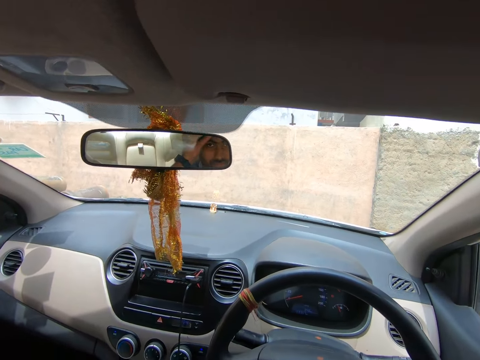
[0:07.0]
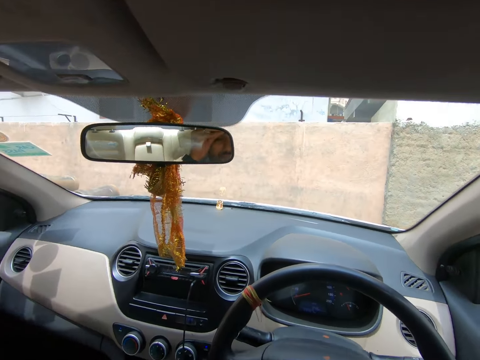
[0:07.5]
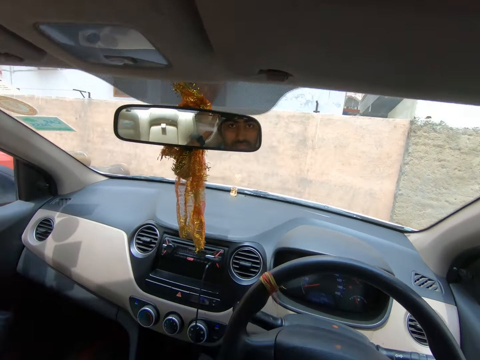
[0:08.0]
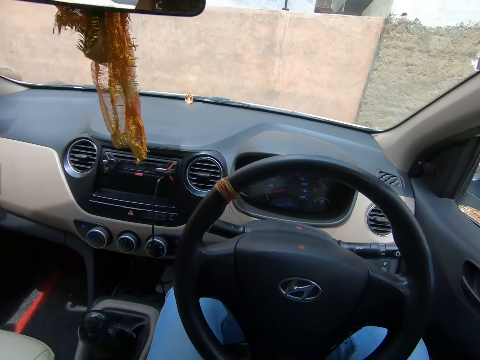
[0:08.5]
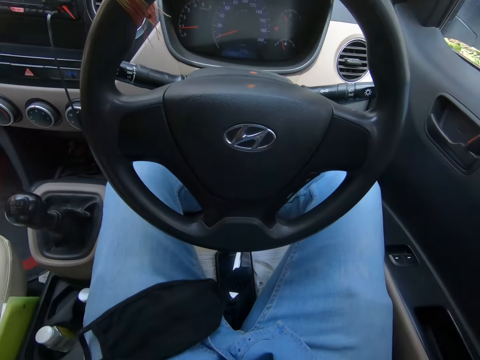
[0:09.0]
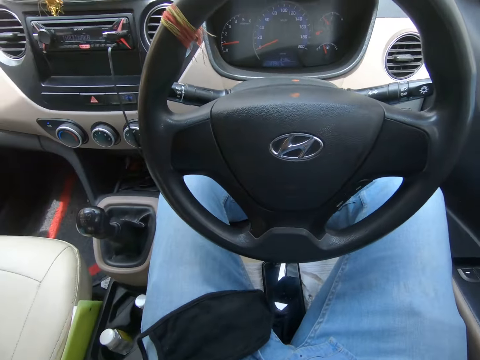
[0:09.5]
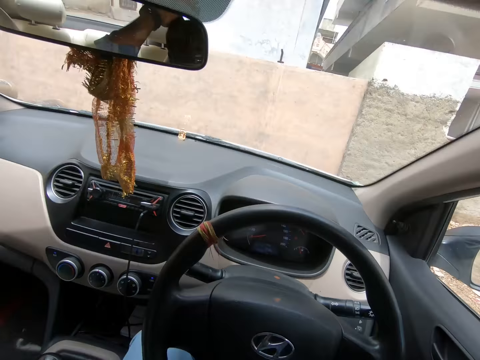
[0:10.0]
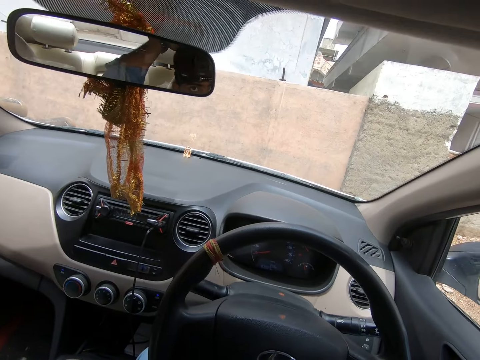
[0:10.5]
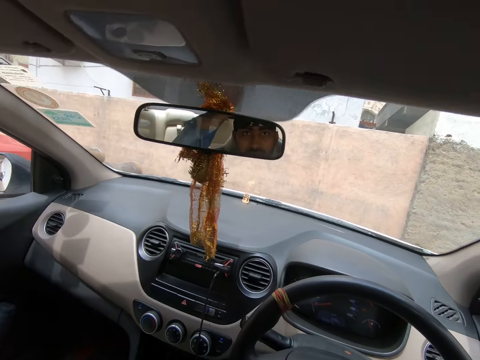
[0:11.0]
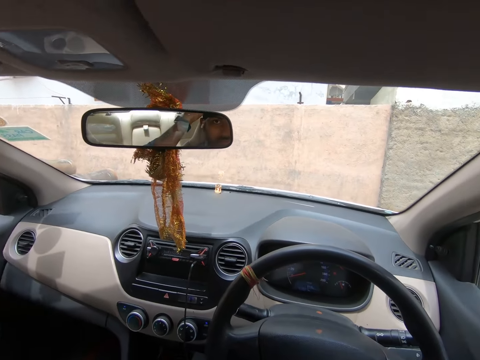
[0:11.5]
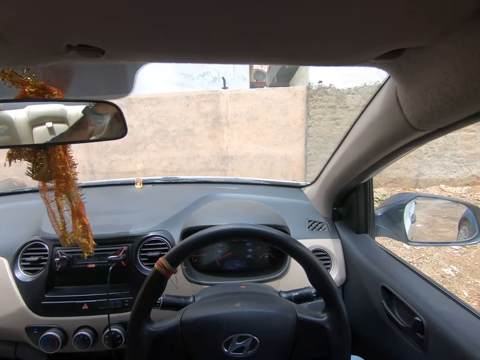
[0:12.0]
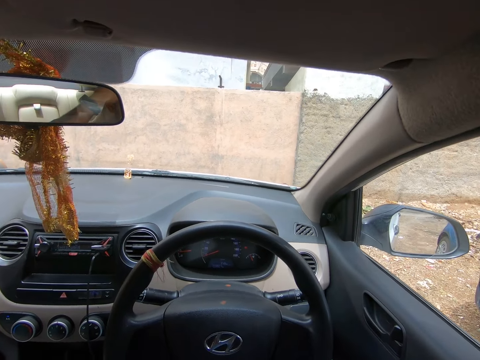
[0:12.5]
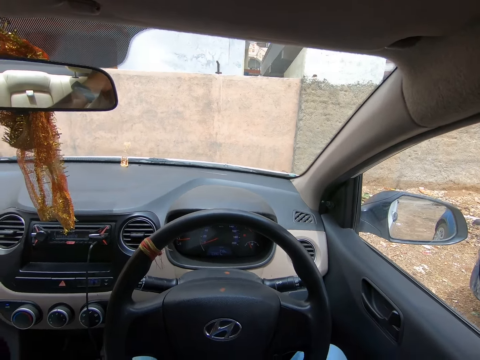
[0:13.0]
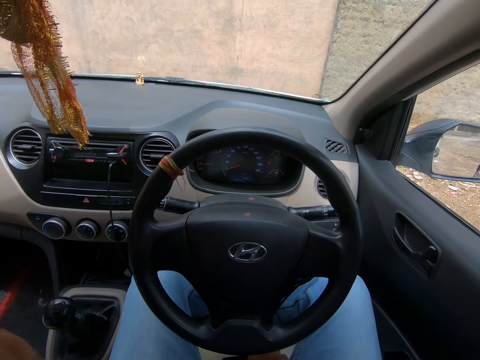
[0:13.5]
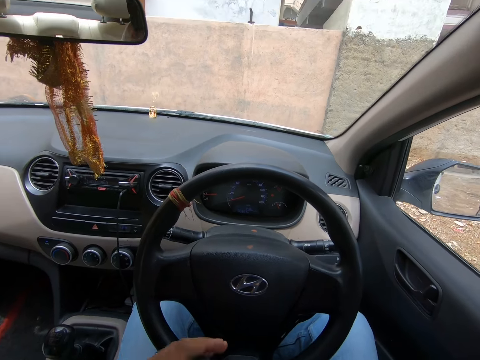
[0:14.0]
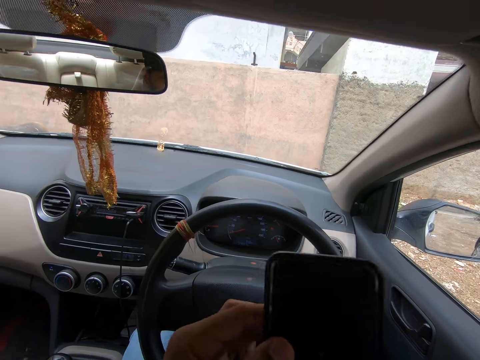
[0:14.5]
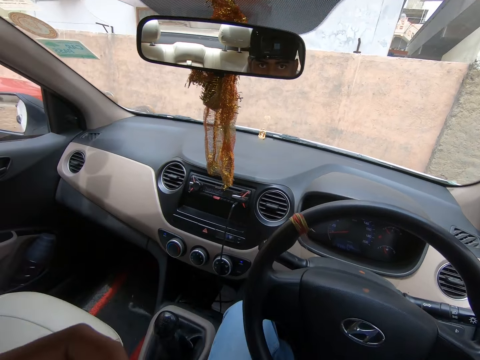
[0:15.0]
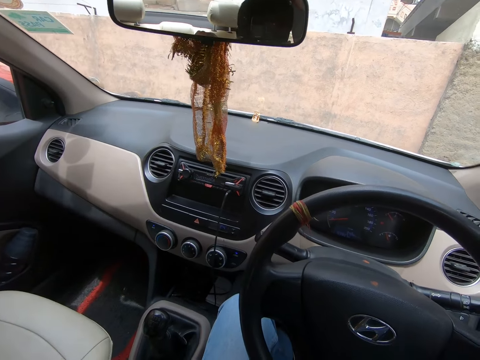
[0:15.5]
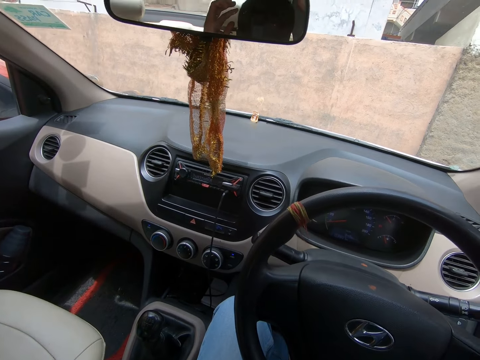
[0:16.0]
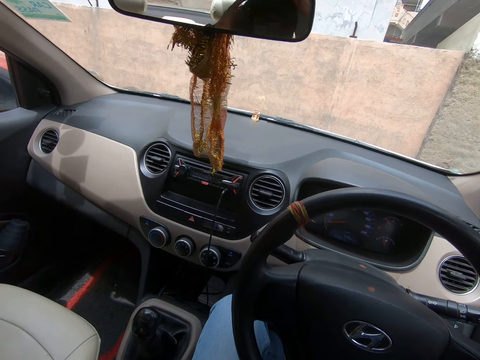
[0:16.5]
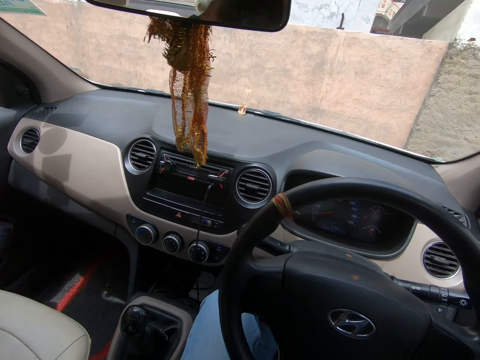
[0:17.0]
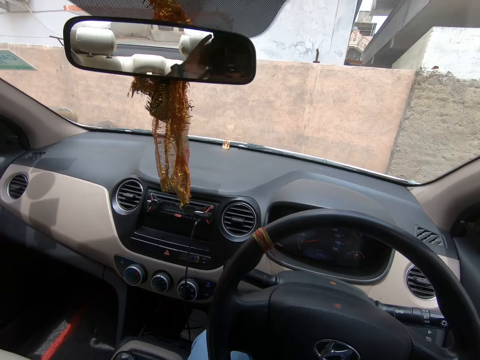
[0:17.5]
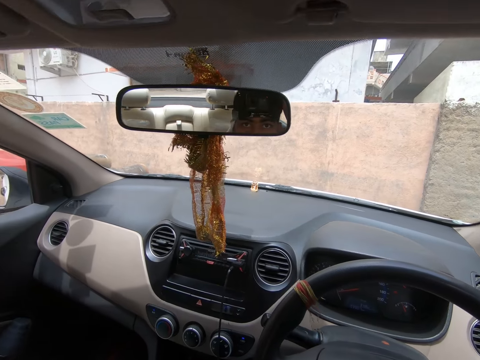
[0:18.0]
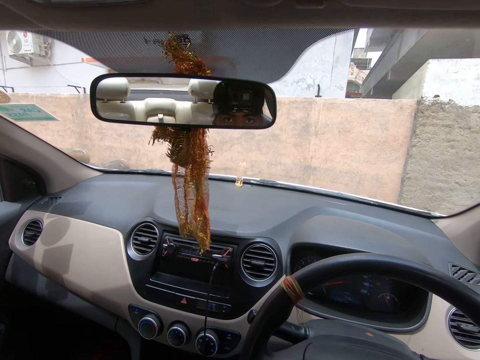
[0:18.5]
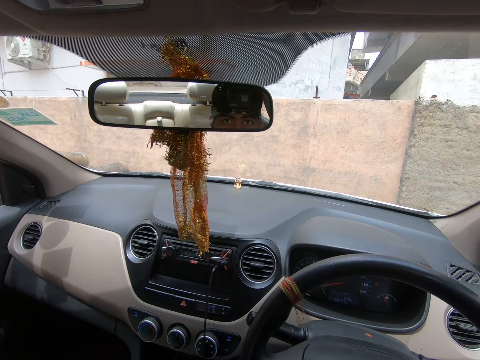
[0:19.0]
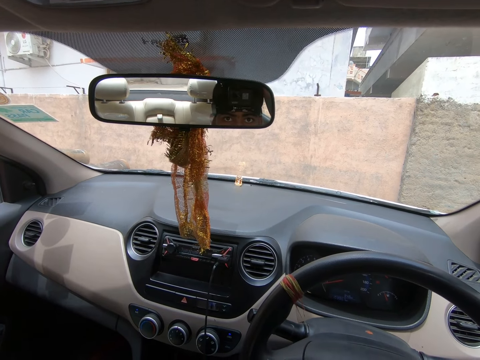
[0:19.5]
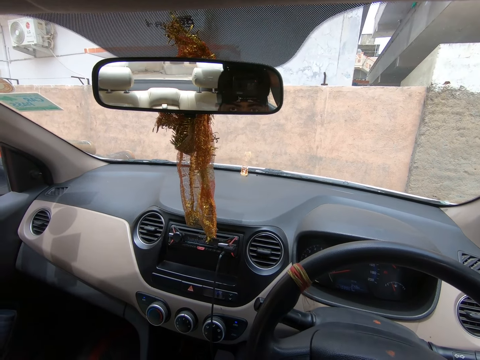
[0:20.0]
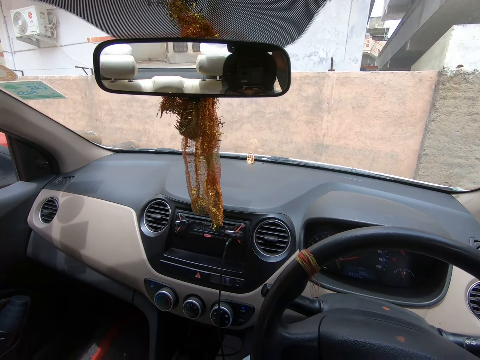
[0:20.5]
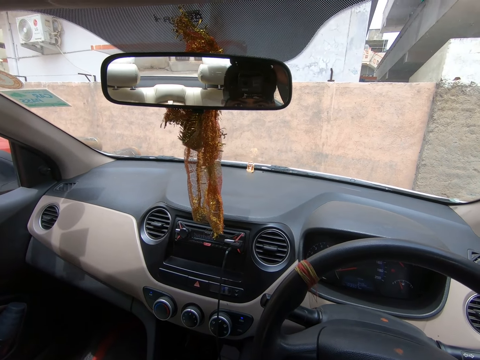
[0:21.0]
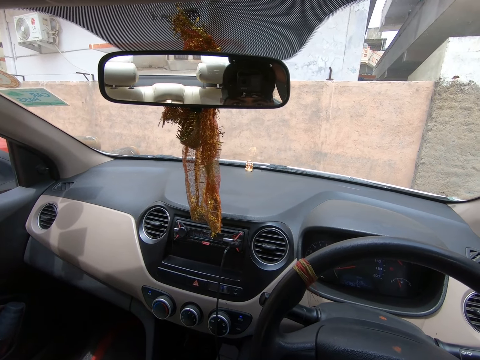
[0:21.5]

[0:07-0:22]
The camera wearer looks at the rear view mirror. They look down. They check themselves through the car rear view mirror. They hold their mobile phone. They look at the phone. They check themselves through the car rear view mirror.

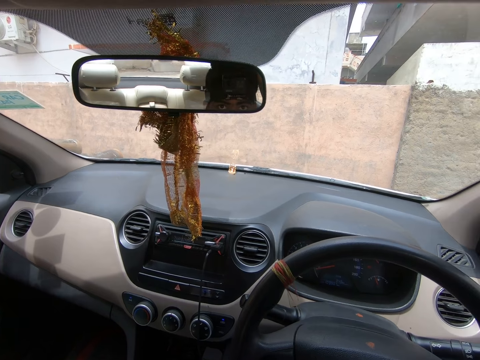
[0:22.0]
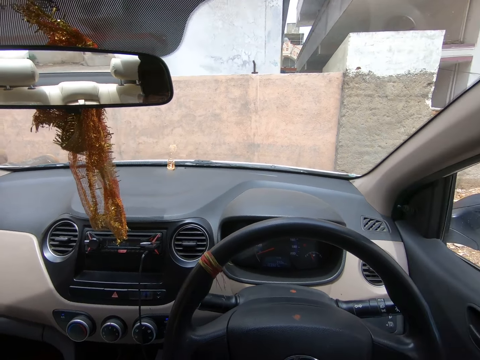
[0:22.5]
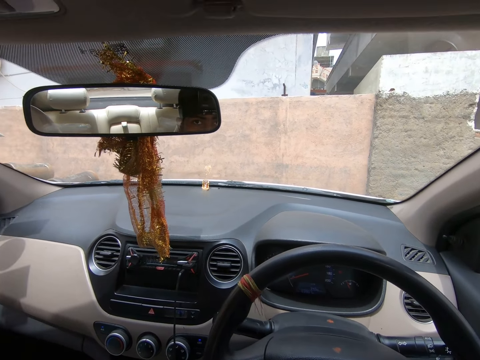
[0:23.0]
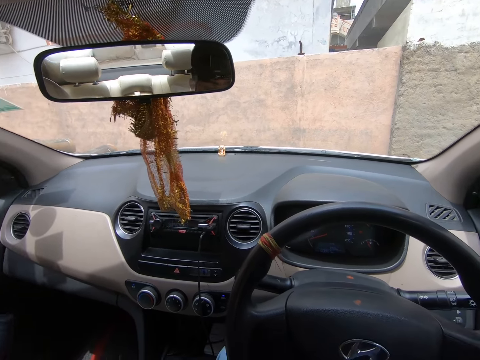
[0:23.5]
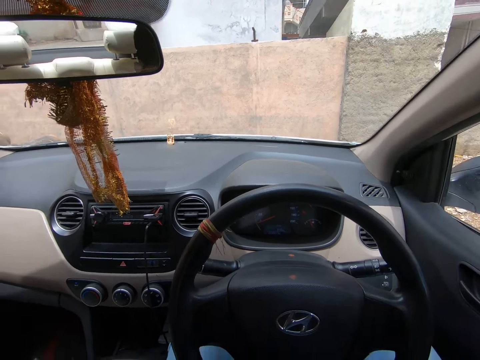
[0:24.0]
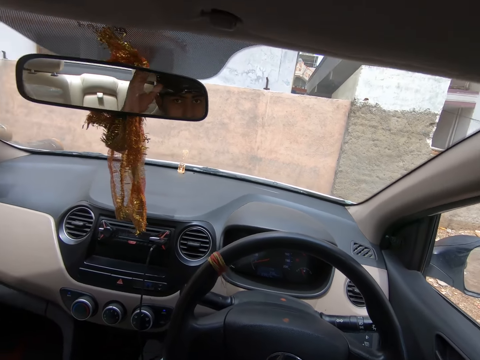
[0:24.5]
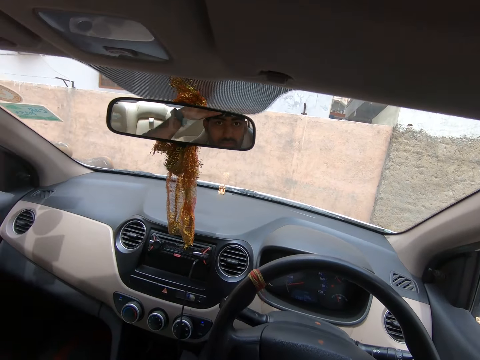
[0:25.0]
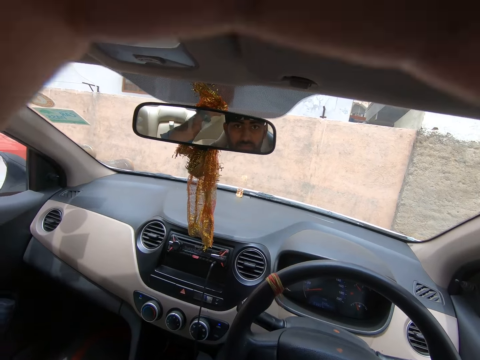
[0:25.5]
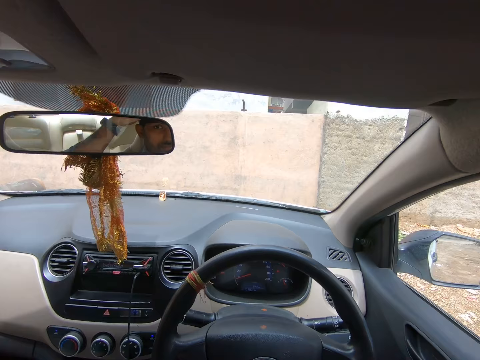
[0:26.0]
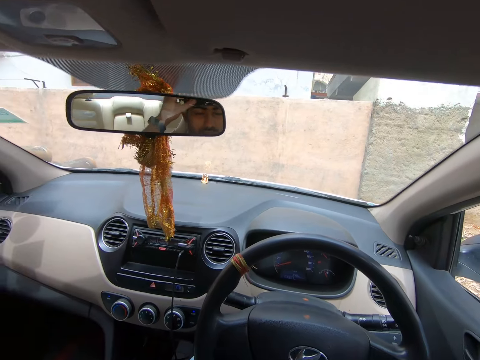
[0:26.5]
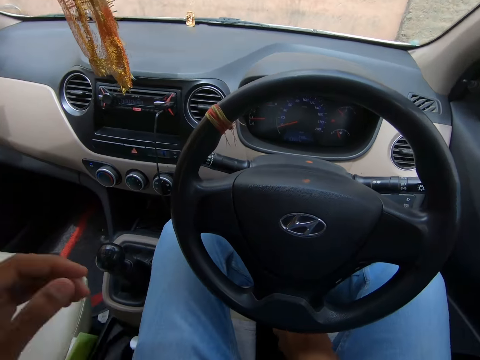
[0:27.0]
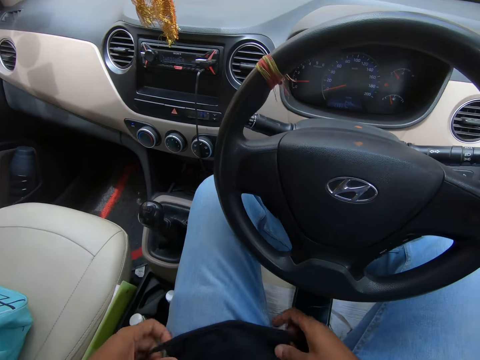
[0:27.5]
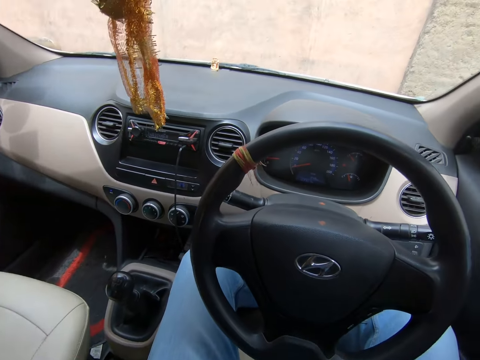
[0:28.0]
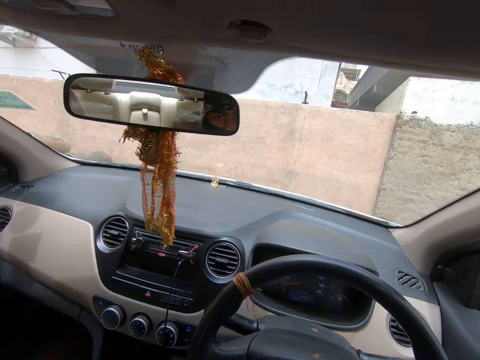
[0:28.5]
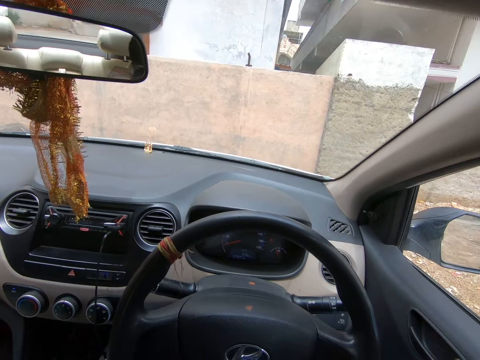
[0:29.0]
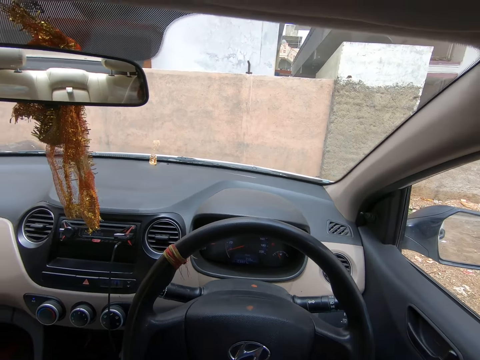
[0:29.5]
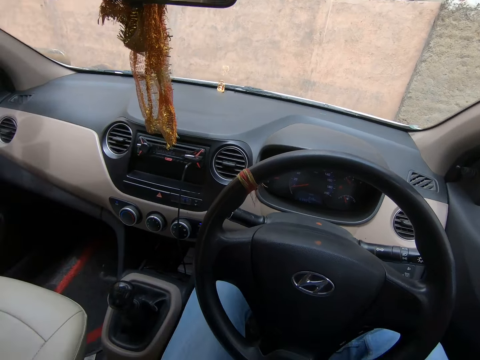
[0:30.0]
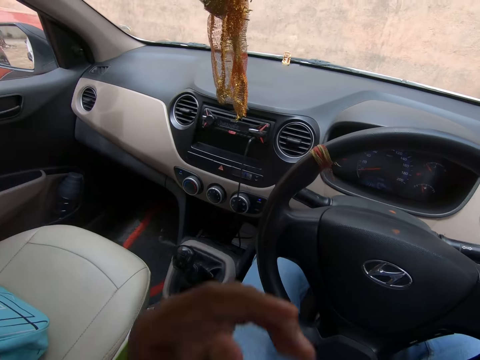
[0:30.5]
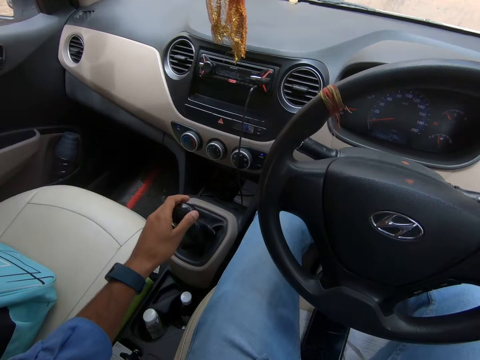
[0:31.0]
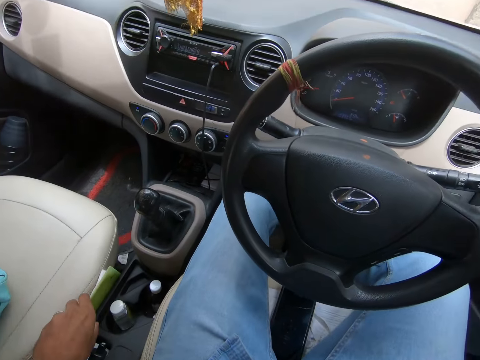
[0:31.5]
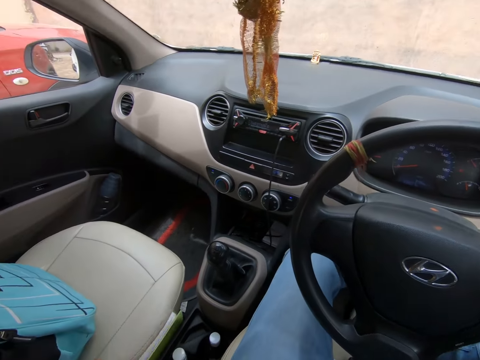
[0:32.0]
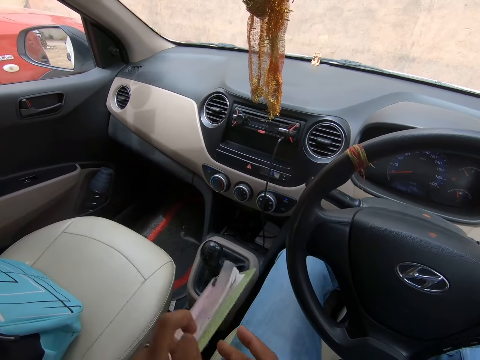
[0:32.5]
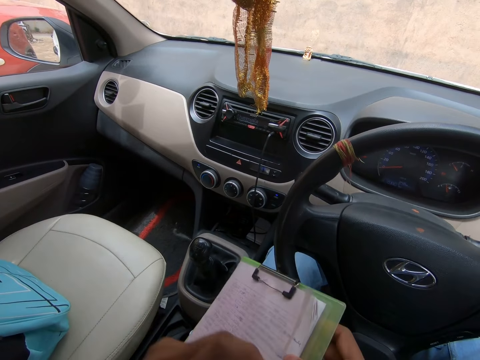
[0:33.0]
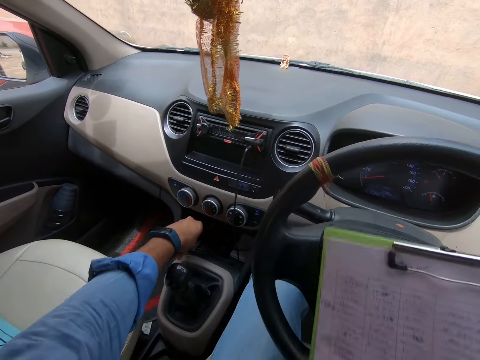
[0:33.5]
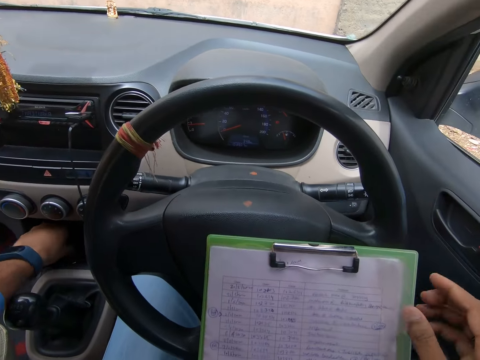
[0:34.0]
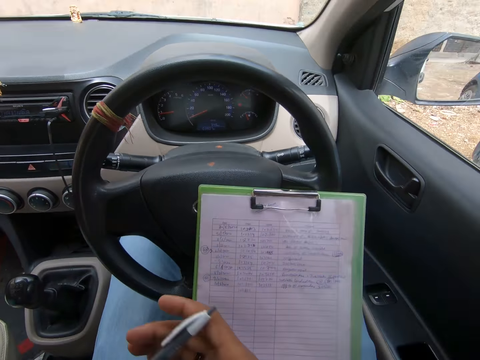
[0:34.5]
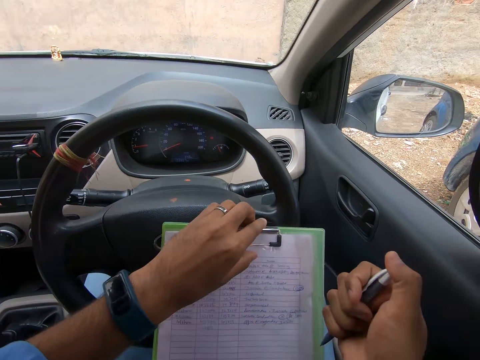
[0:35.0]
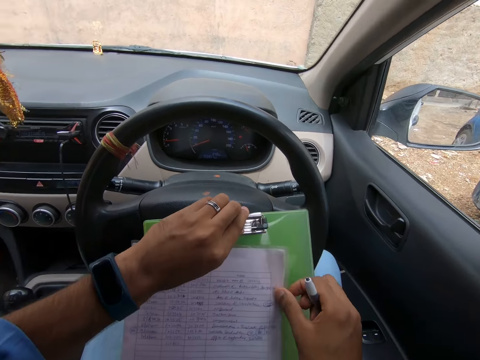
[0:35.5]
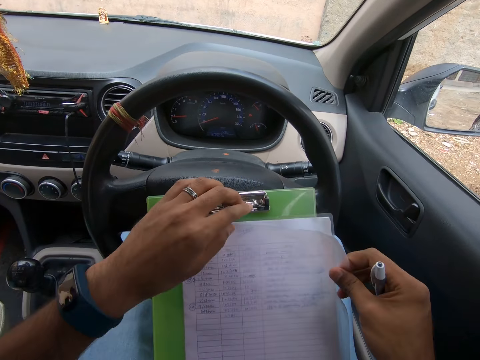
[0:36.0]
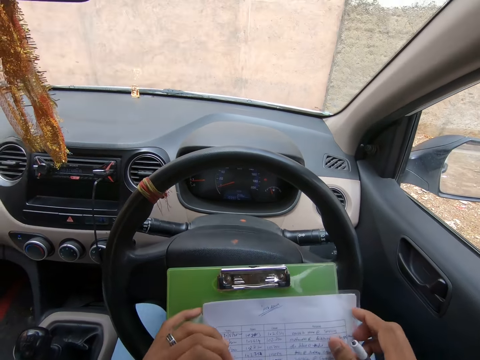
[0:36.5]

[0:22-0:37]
The camera wearer looks around. He wipes the camera with his hand. He checks himself through the car rear view mirror. He touches a piece of cloth on his lap. He touches the gear lever. He picks up a clipboard. He picks up a pen. He puts the clipboard against the steering wheel. He lifts the clip. He picks a paper from the clipboard.
